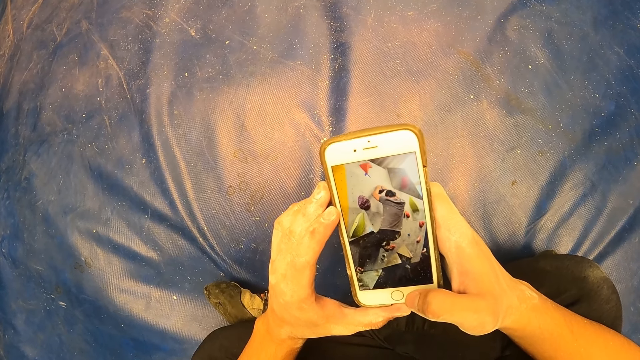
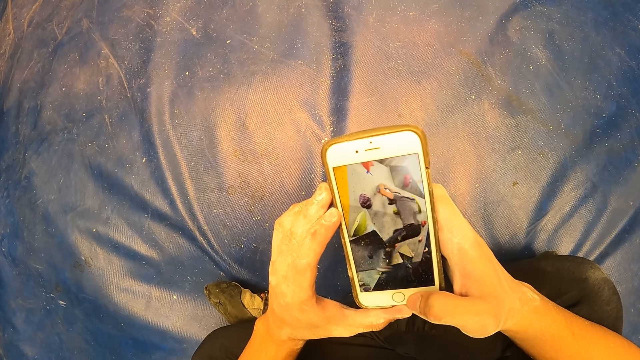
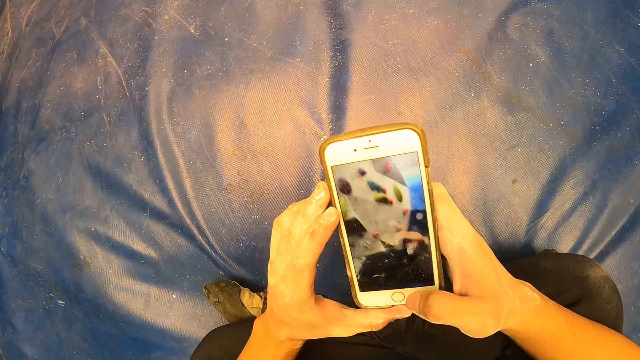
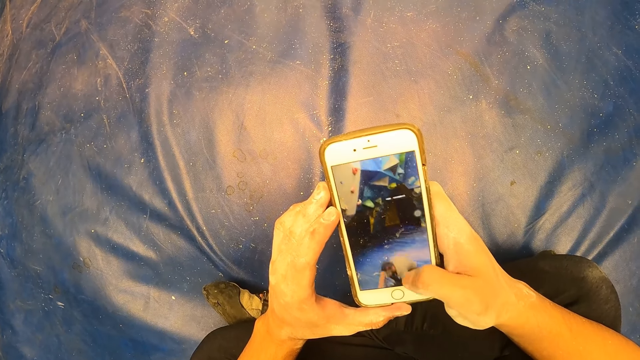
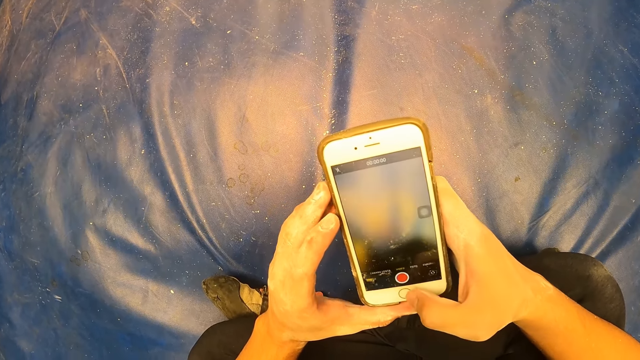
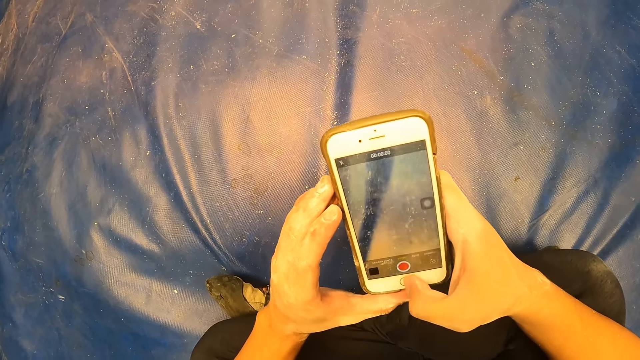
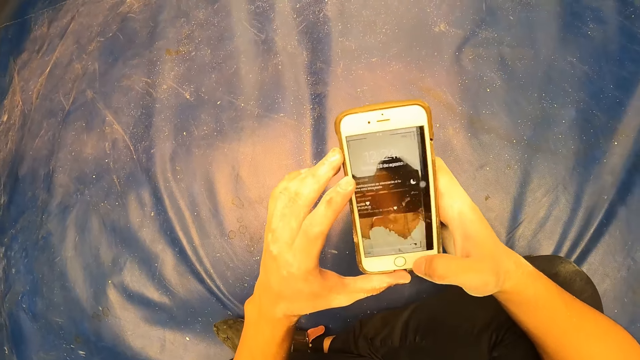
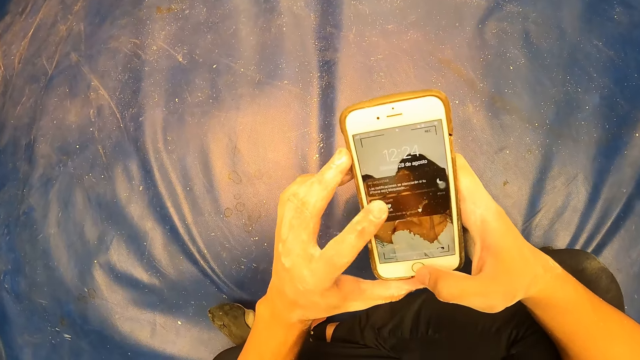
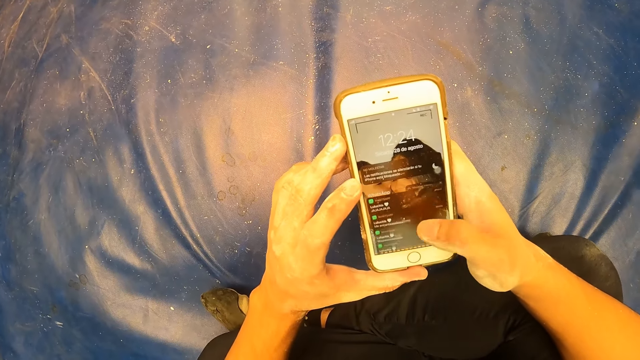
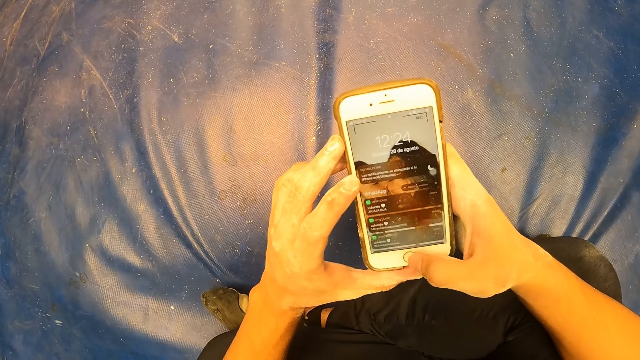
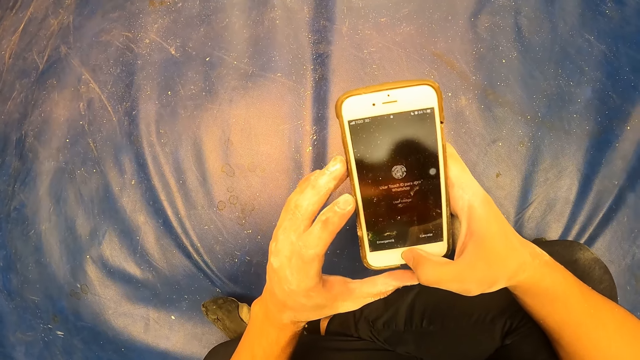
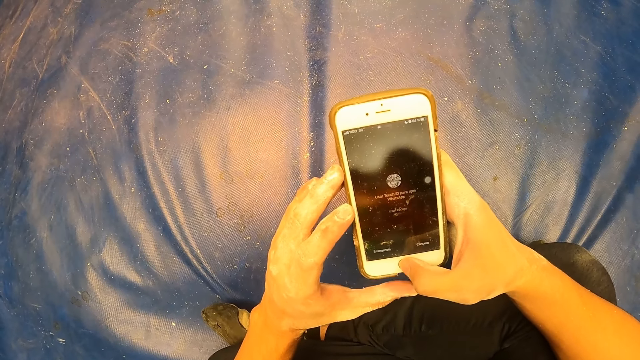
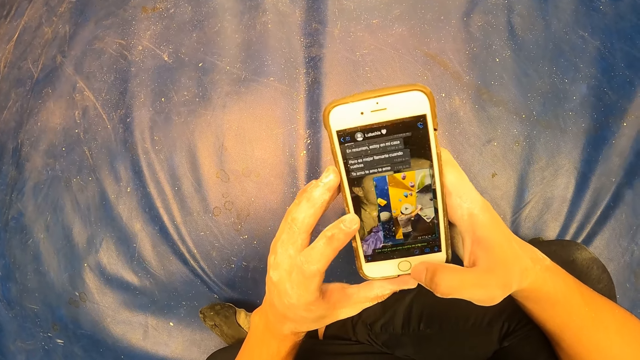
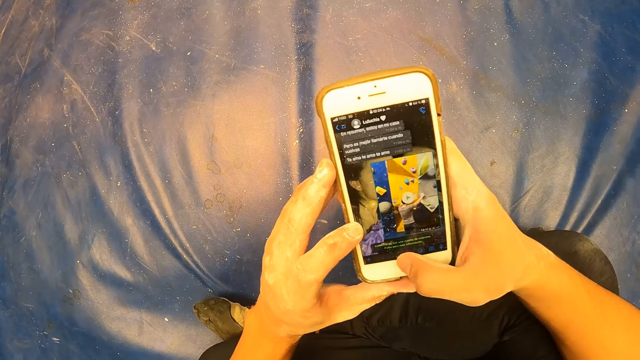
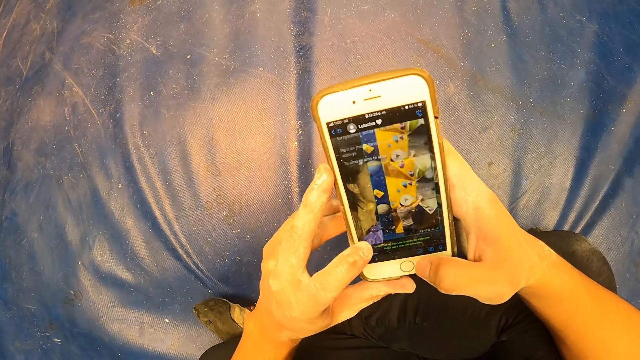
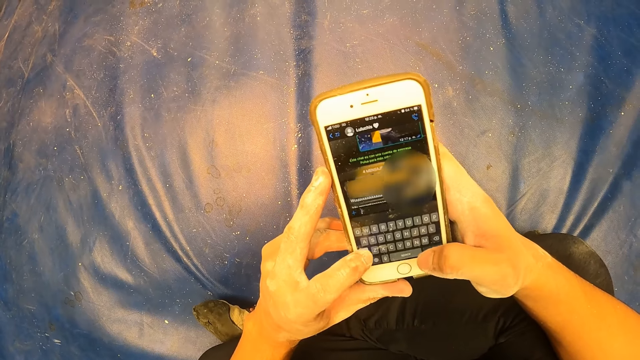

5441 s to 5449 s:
The camera wearer operates the phone.

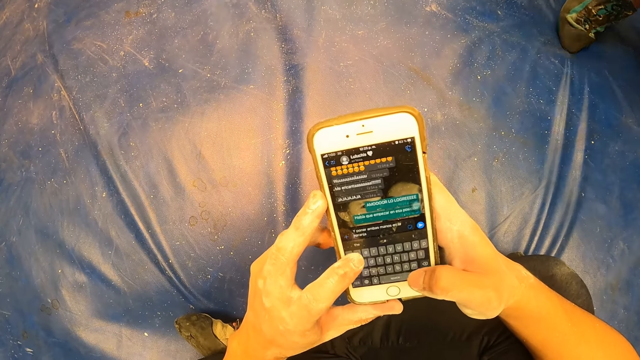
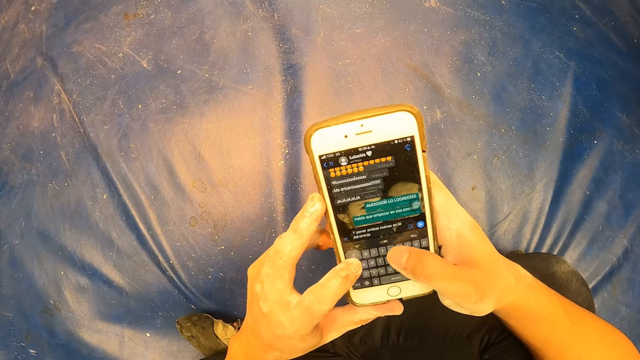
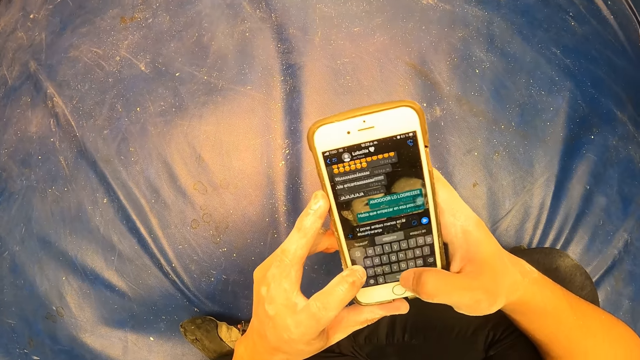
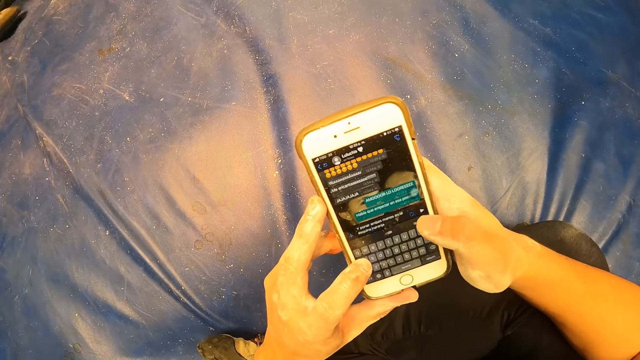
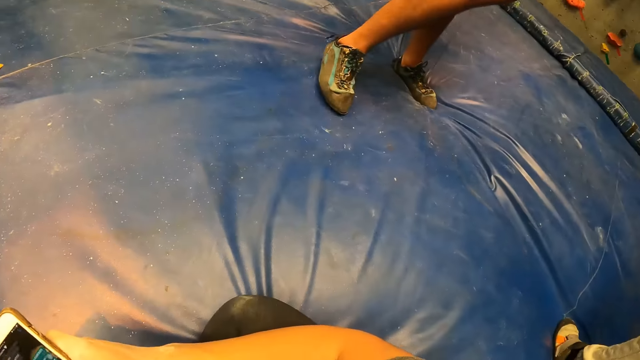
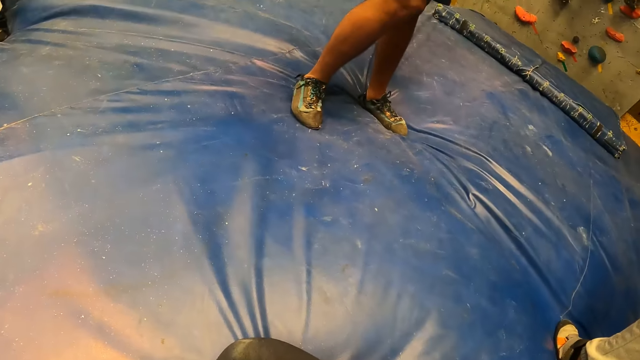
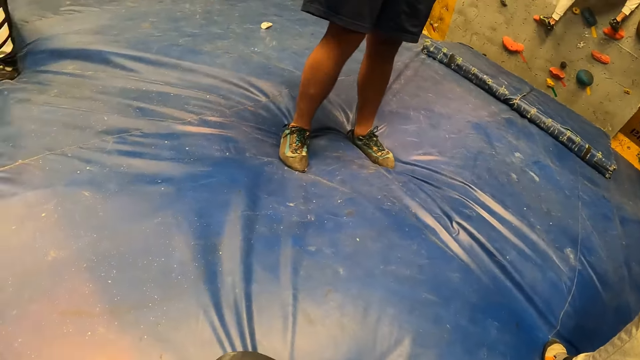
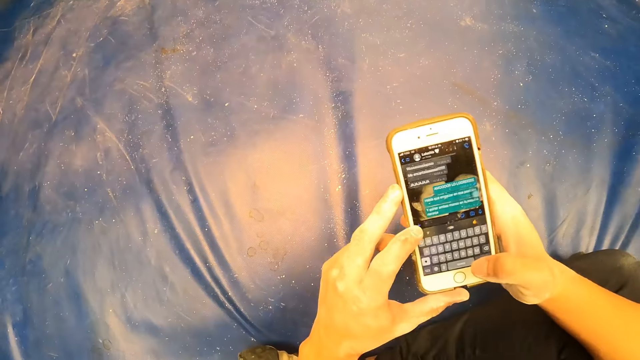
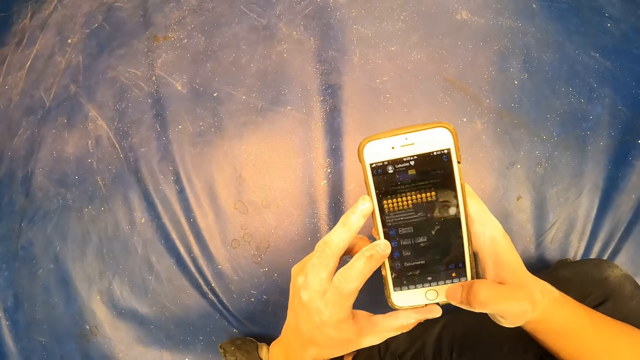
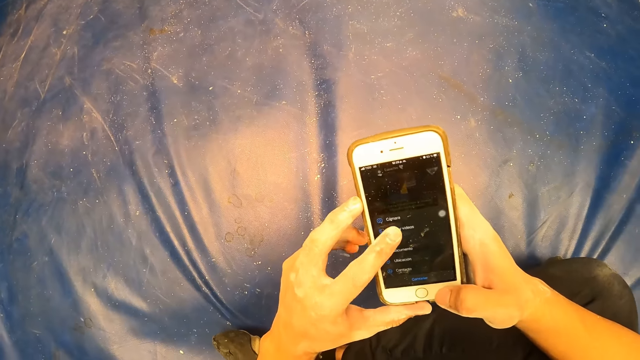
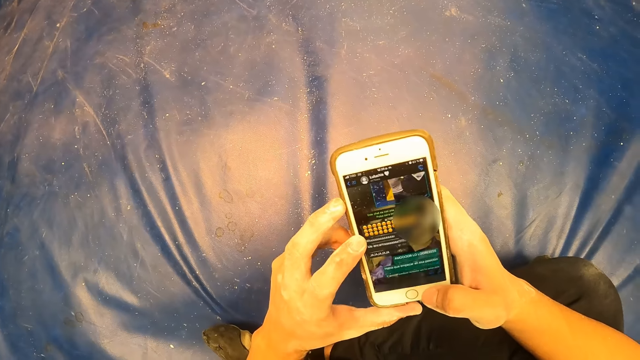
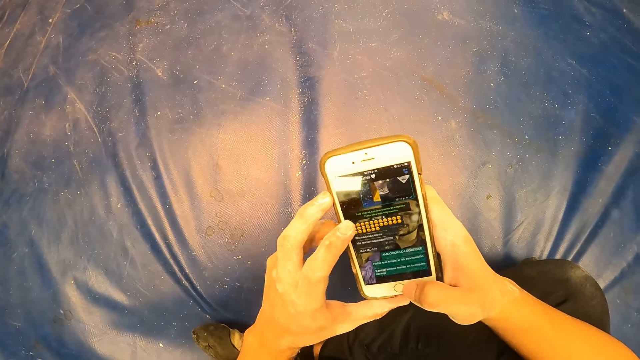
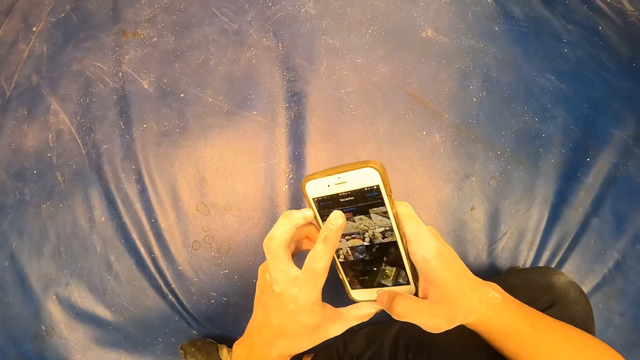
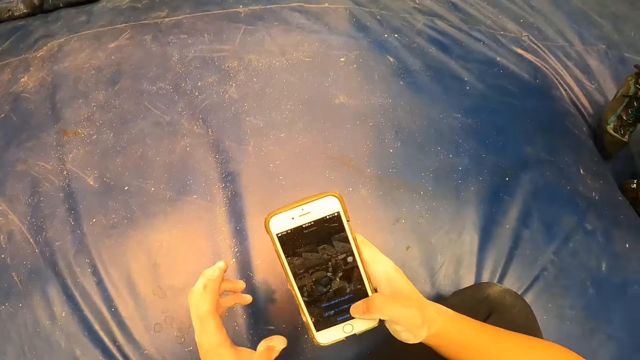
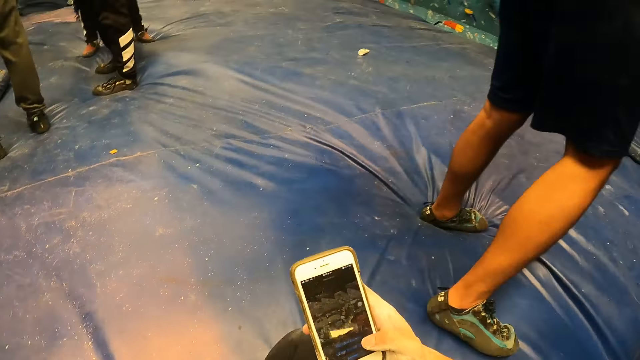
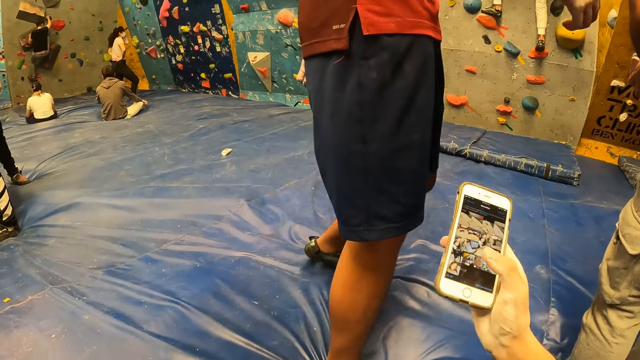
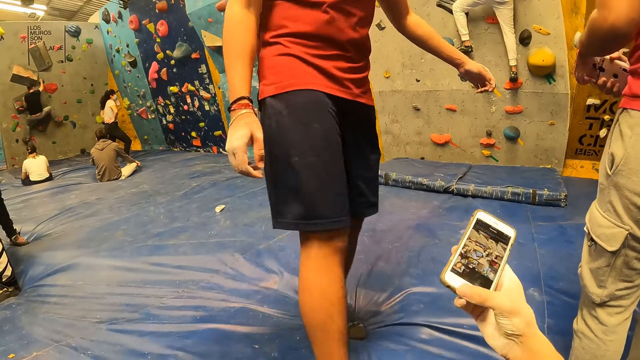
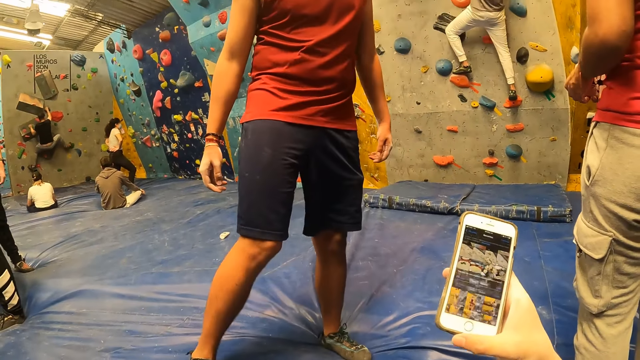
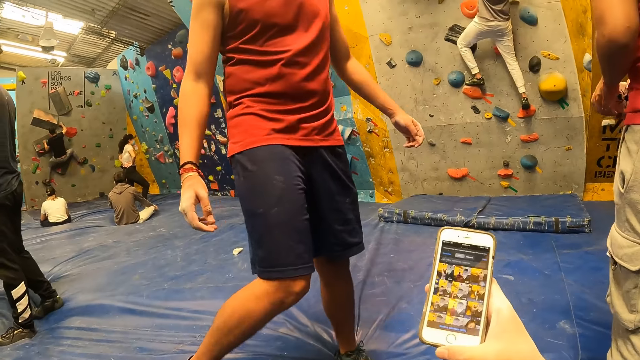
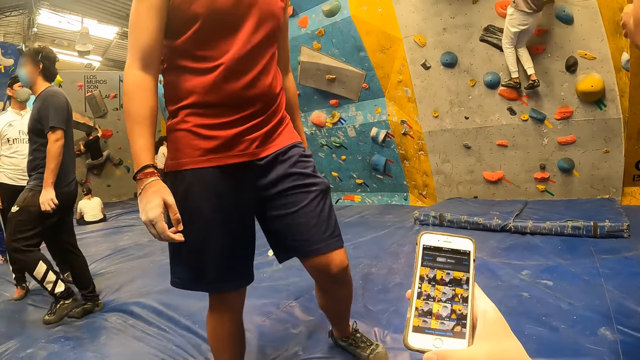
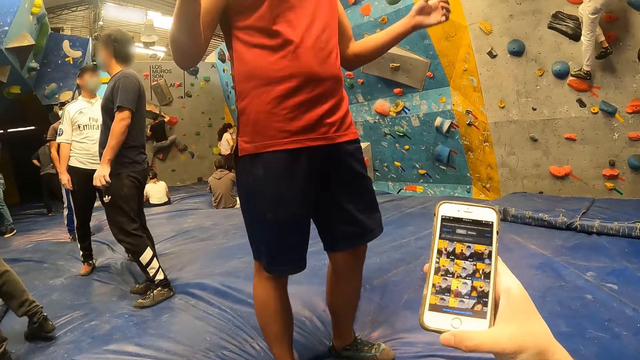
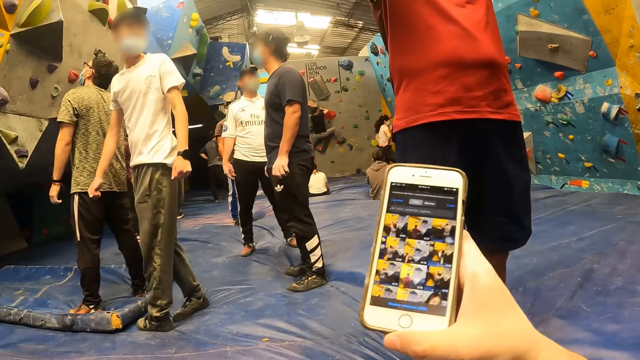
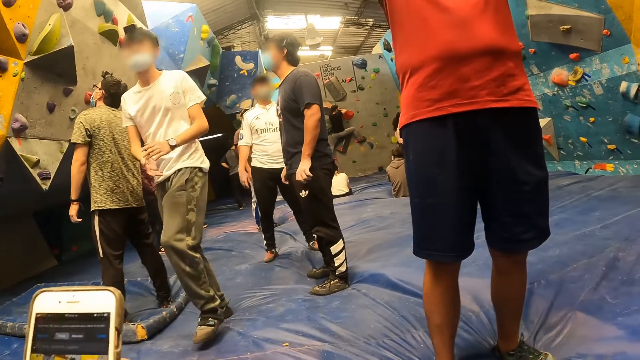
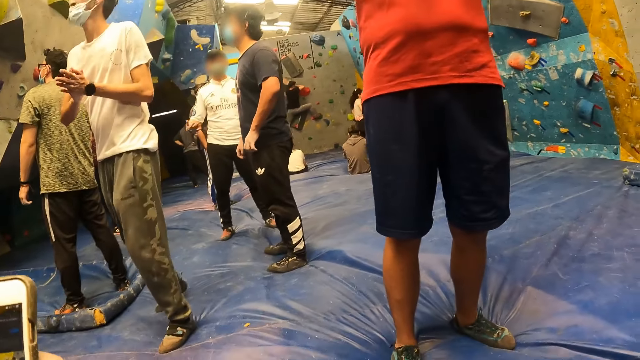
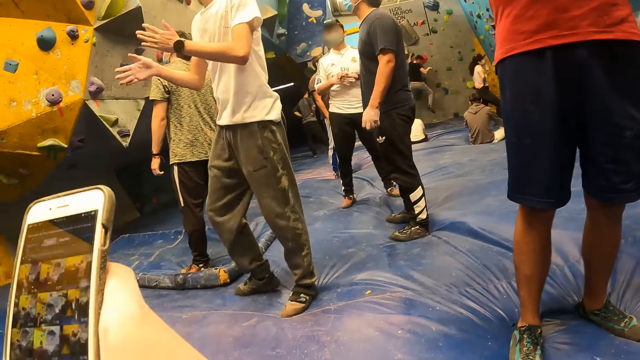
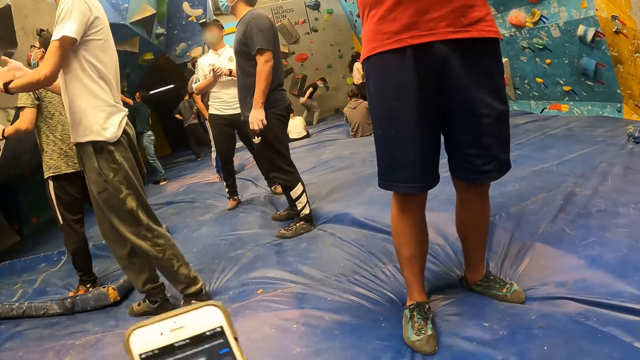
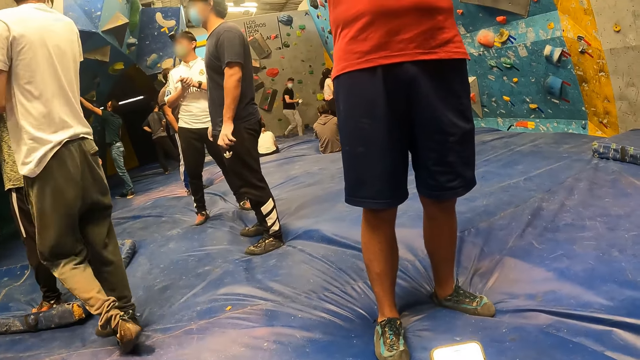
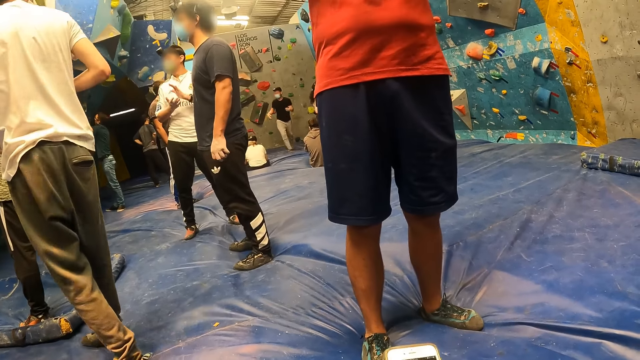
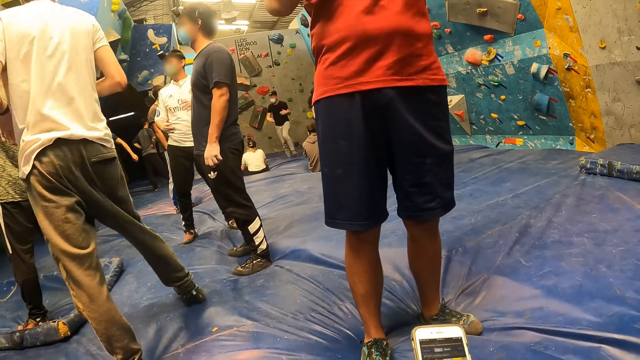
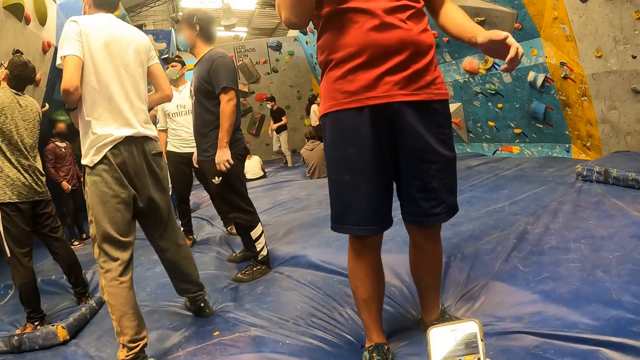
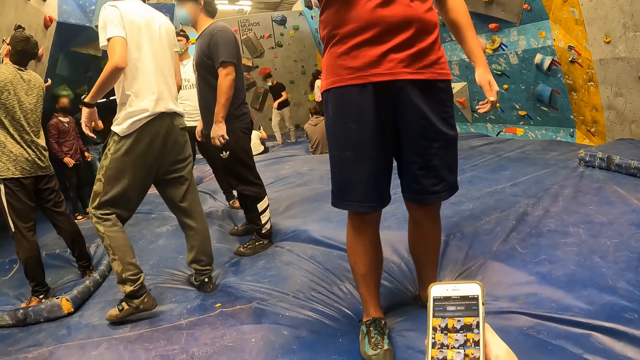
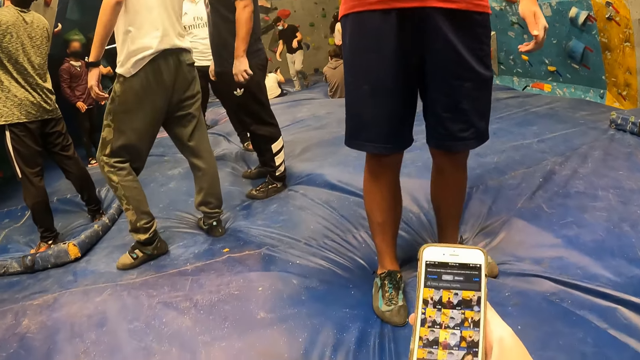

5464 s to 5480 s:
The camera wearer looks around. He operates the phone. He moves the hand. He holds the phone with his right hand. He converses with a man. Another man moves the legs. The other man lifts the hands. The camera wearer looks around. Another man claps the hands. Another man looks around. The camera wearer looks at the phone.
